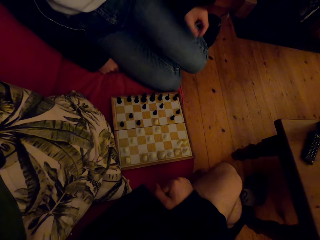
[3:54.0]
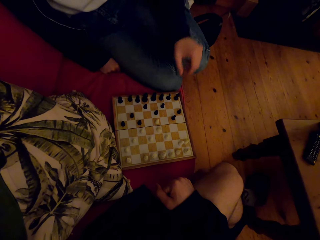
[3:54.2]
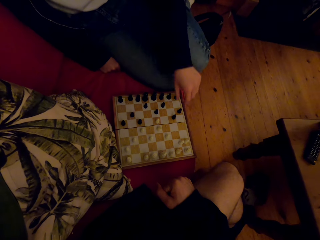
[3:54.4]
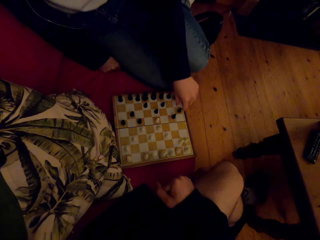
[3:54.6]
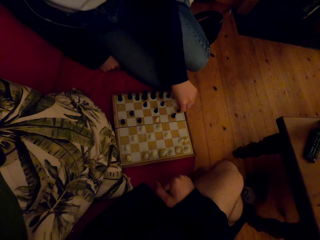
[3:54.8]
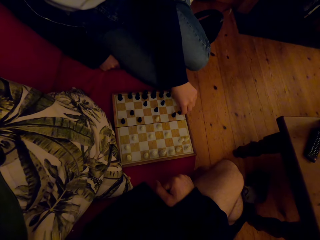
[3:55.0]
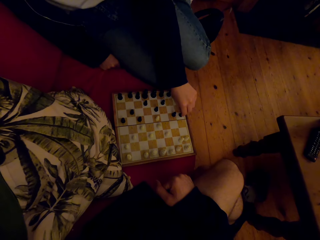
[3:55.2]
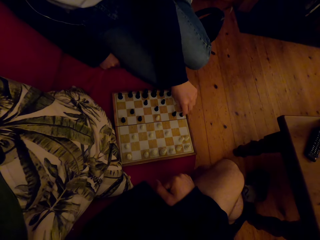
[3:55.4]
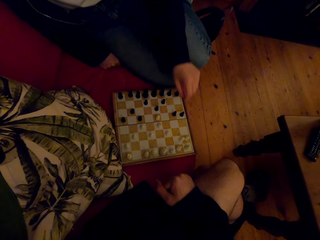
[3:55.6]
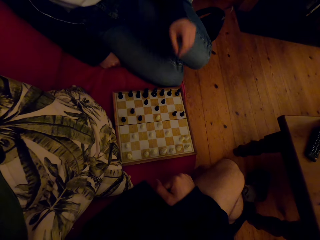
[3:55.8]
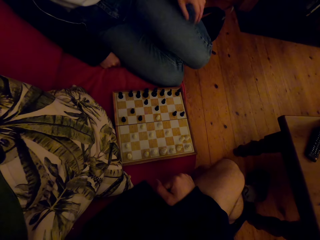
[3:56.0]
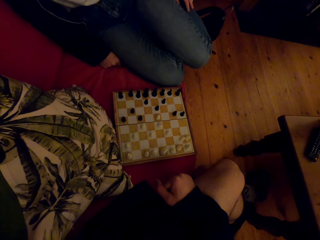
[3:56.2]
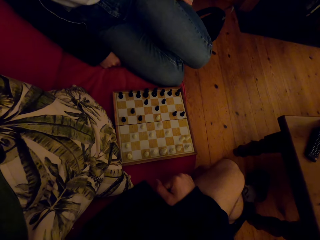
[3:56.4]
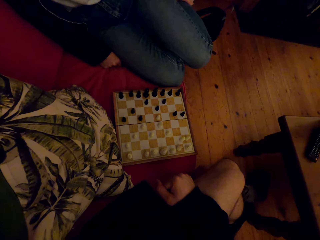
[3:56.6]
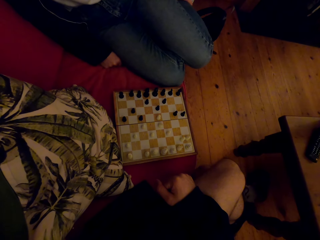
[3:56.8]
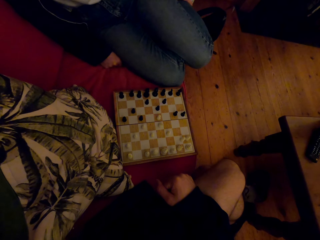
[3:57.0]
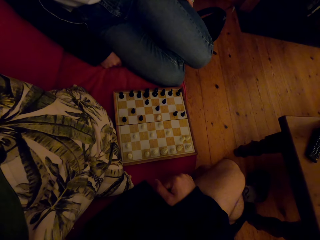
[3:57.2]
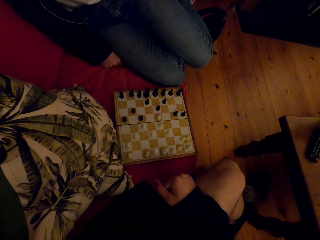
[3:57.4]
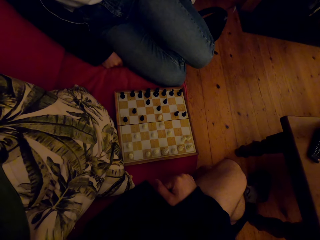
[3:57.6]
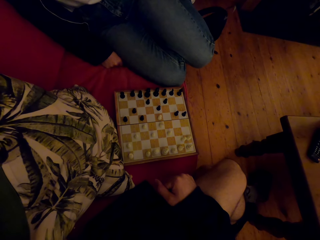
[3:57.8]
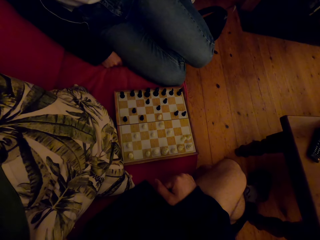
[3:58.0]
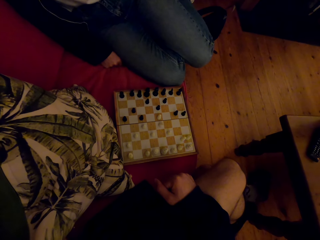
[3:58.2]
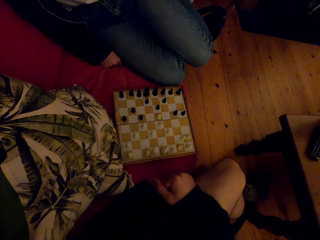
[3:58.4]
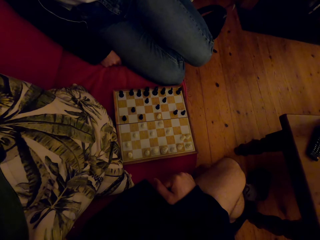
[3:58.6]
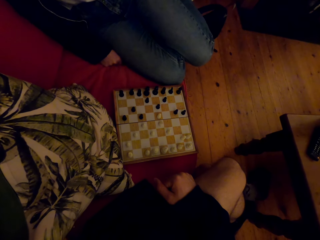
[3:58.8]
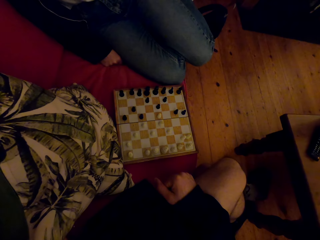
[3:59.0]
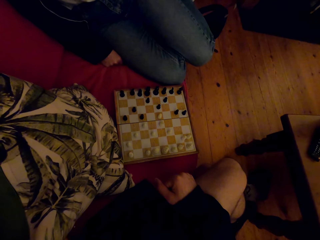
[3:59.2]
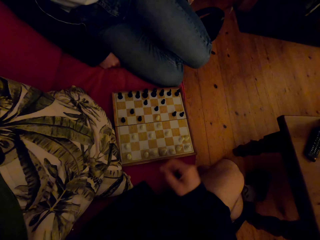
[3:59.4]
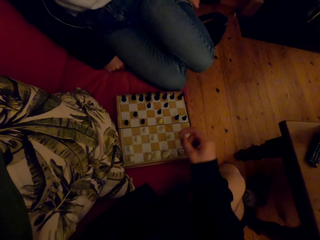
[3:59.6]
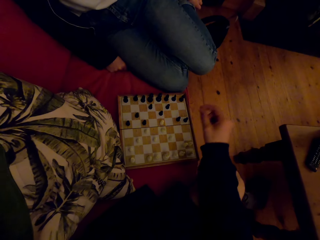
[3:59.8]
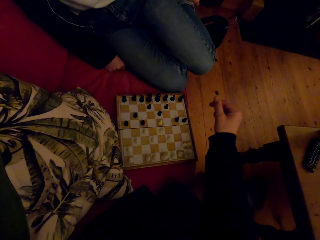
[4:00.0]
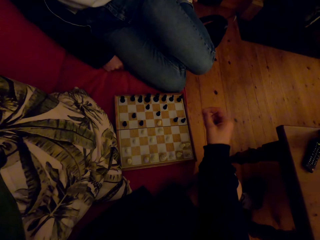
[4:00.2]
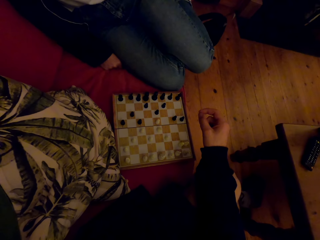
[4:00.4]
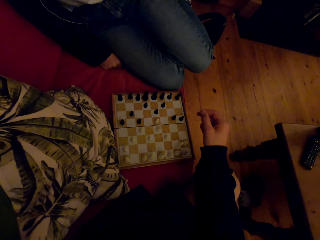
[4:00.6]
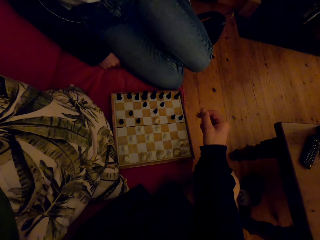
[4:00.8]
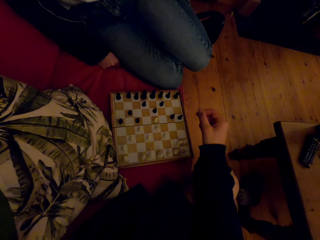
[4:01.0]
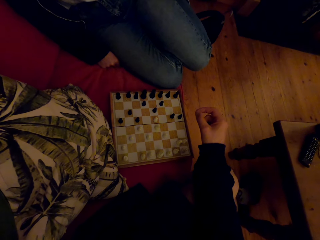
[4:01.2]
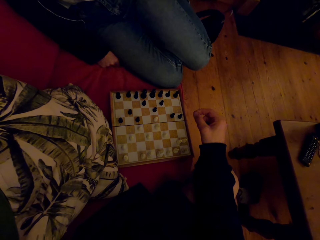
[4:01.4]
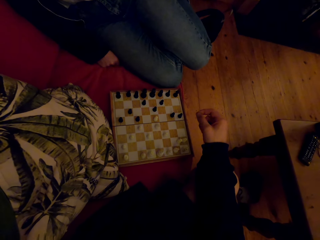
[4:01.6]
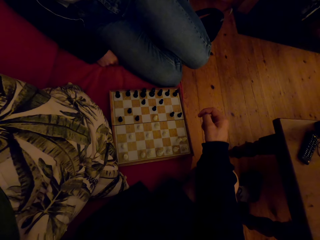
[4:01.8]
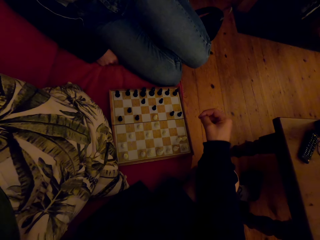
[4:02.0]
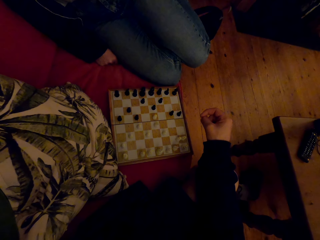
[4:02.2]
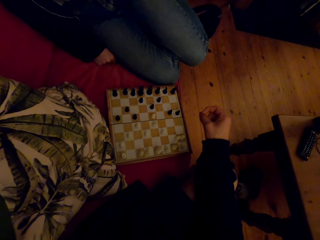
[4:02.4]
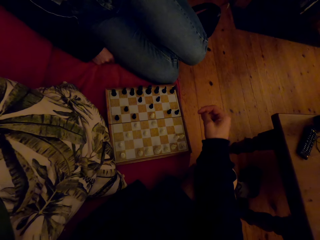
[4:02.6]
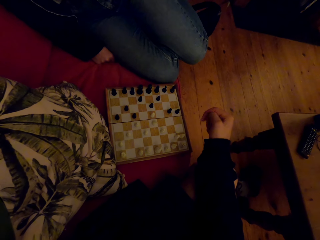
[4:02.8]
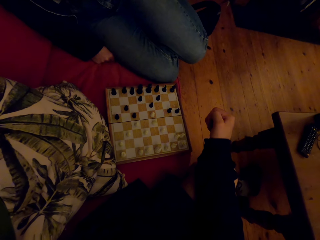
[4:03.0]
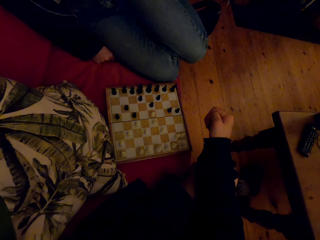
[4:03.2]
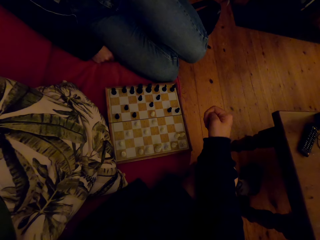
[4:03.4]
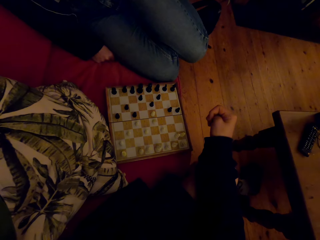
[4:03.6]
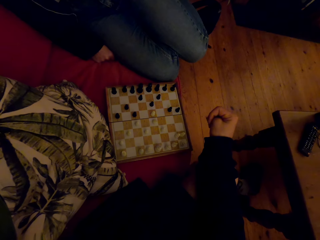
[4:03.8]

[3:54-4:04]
A person plays the chess game with the camera wearer. The person talks to the camera wearer.

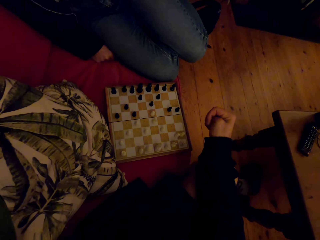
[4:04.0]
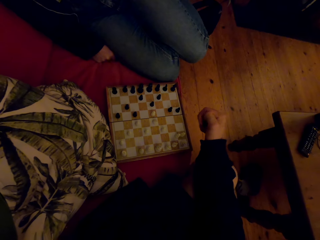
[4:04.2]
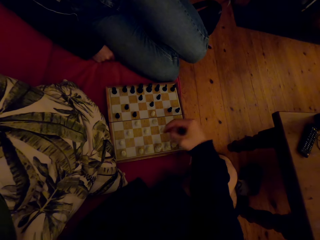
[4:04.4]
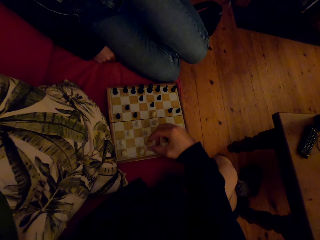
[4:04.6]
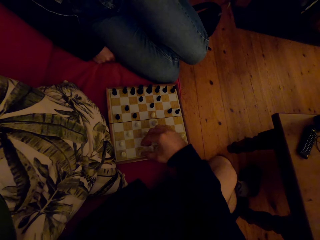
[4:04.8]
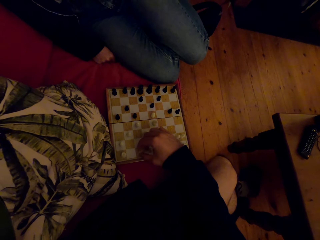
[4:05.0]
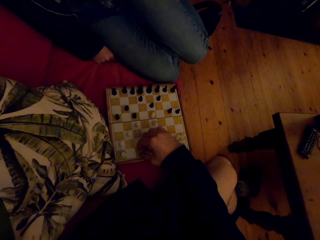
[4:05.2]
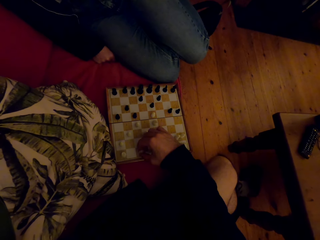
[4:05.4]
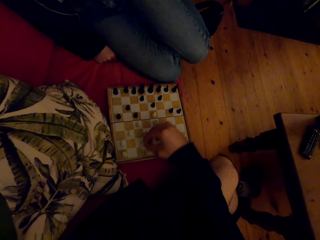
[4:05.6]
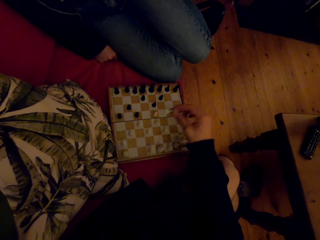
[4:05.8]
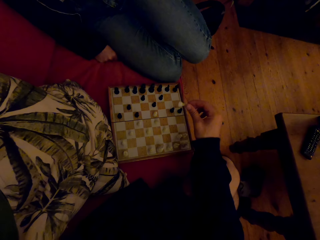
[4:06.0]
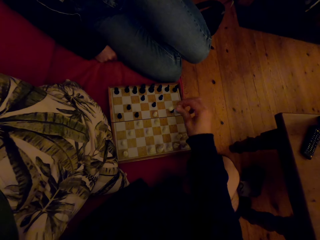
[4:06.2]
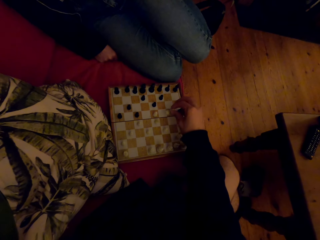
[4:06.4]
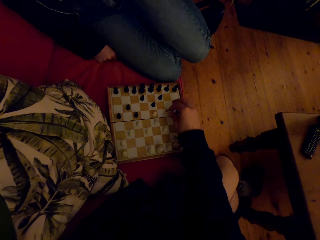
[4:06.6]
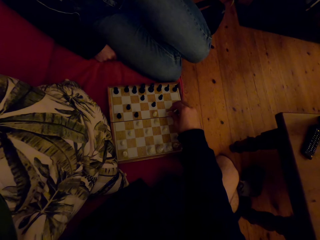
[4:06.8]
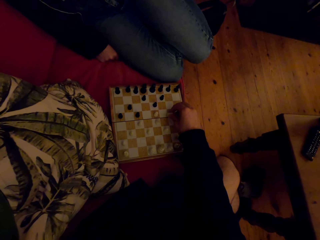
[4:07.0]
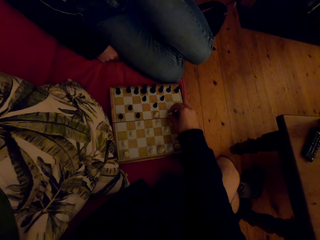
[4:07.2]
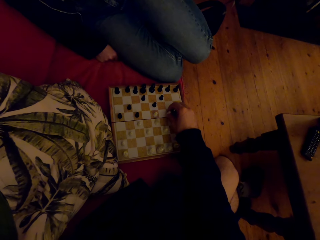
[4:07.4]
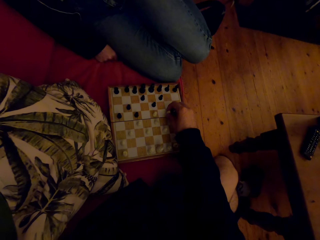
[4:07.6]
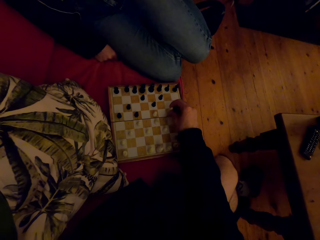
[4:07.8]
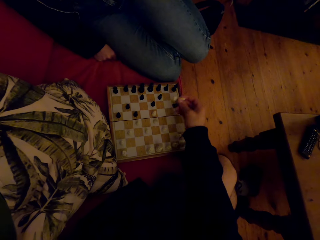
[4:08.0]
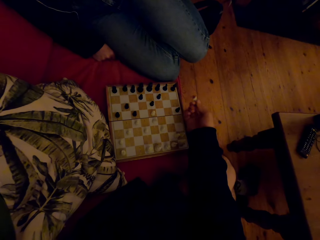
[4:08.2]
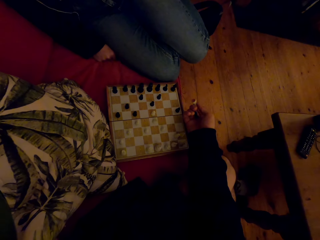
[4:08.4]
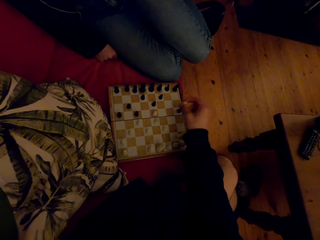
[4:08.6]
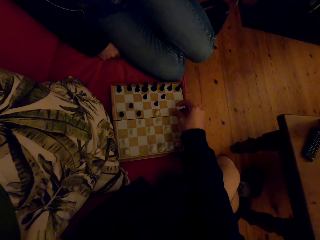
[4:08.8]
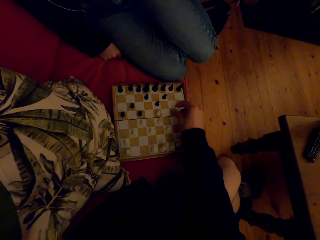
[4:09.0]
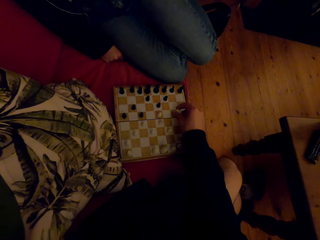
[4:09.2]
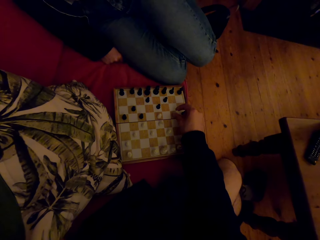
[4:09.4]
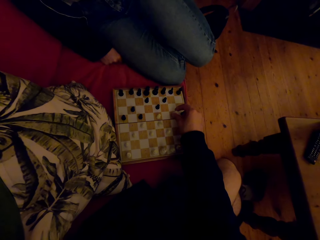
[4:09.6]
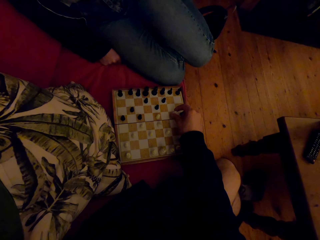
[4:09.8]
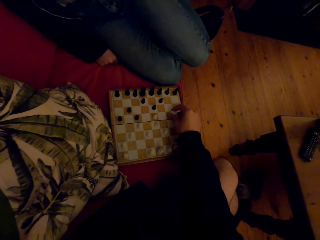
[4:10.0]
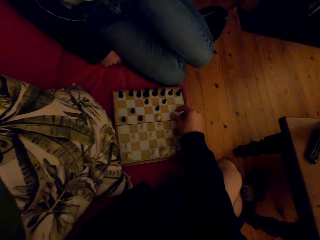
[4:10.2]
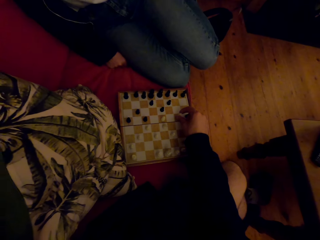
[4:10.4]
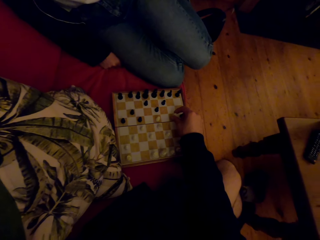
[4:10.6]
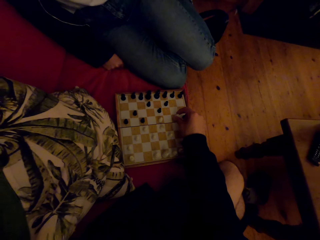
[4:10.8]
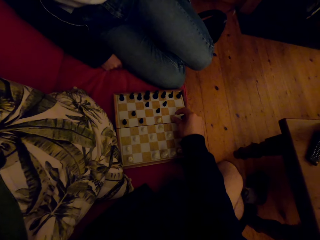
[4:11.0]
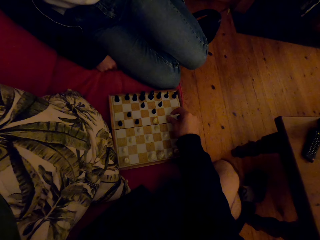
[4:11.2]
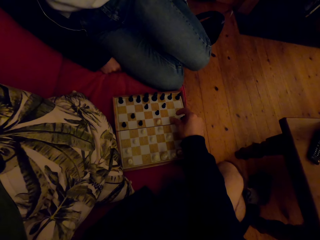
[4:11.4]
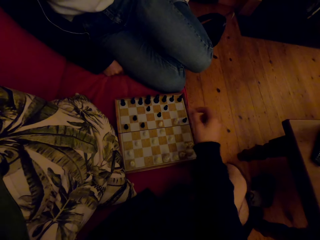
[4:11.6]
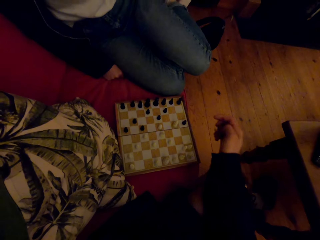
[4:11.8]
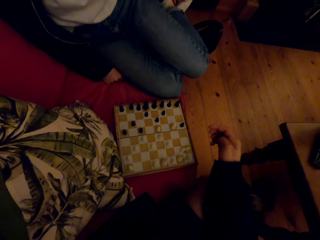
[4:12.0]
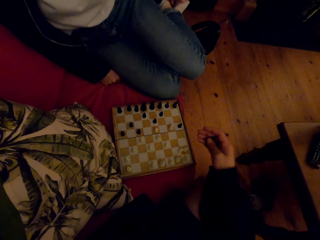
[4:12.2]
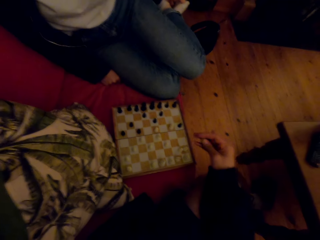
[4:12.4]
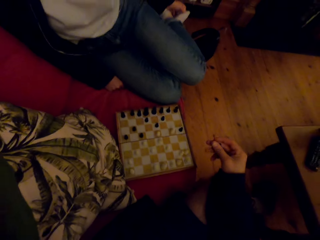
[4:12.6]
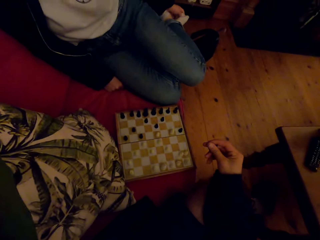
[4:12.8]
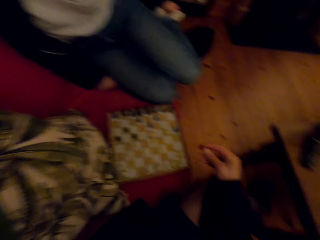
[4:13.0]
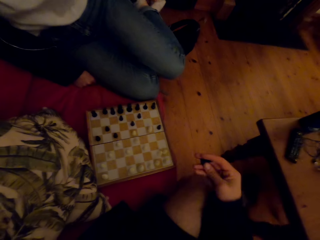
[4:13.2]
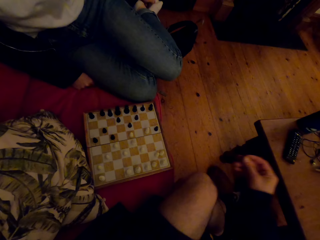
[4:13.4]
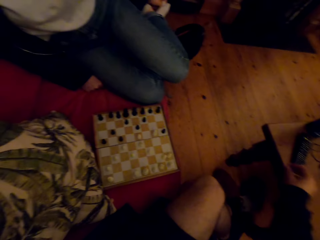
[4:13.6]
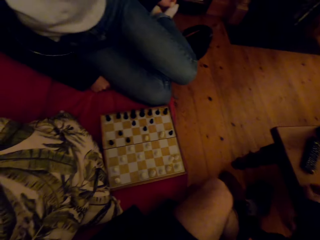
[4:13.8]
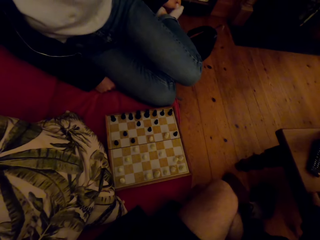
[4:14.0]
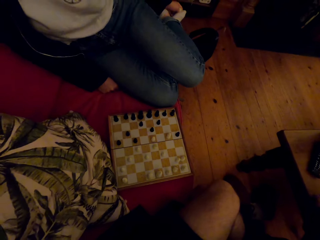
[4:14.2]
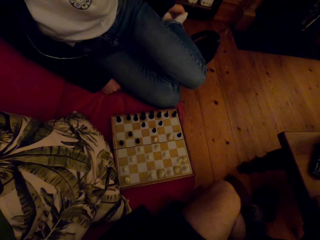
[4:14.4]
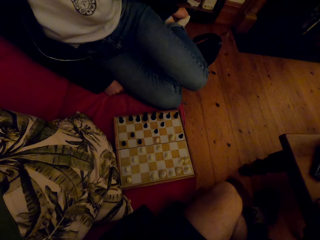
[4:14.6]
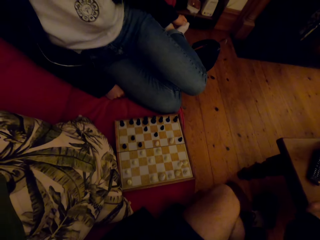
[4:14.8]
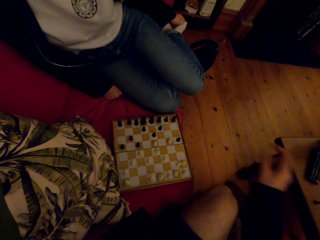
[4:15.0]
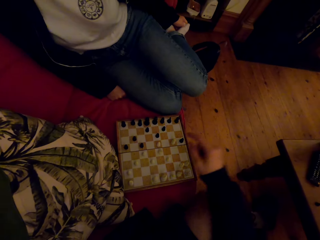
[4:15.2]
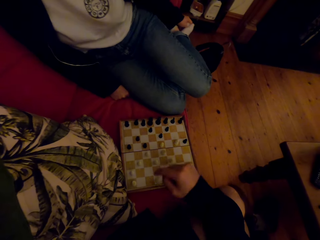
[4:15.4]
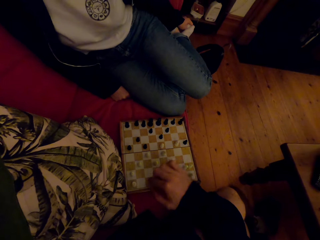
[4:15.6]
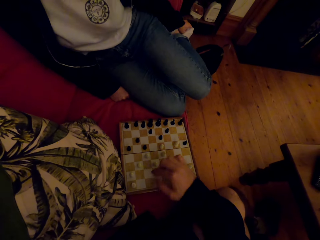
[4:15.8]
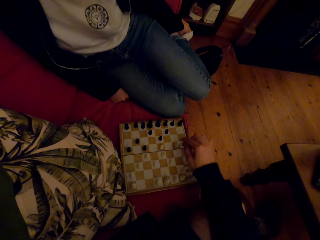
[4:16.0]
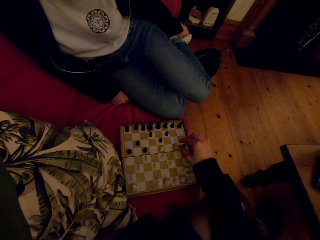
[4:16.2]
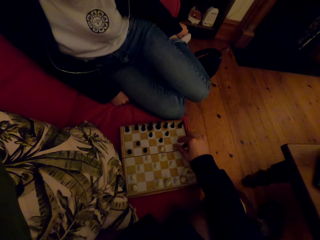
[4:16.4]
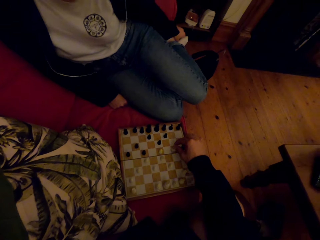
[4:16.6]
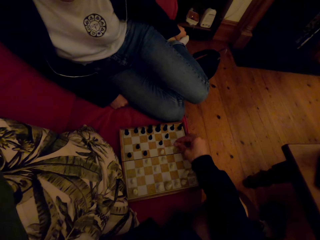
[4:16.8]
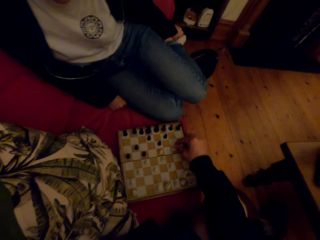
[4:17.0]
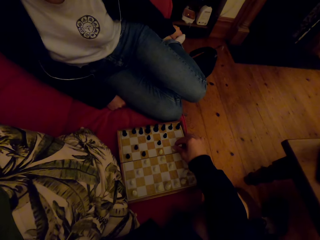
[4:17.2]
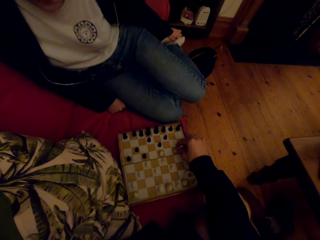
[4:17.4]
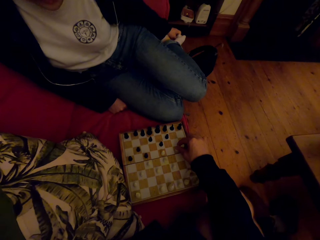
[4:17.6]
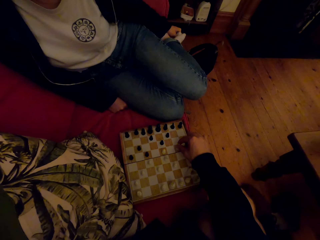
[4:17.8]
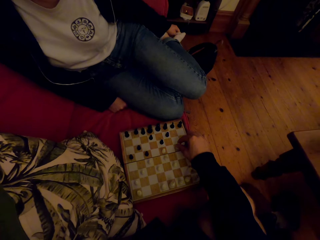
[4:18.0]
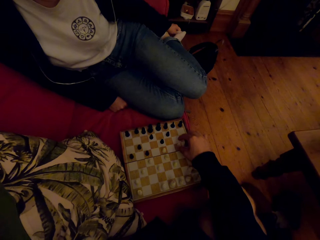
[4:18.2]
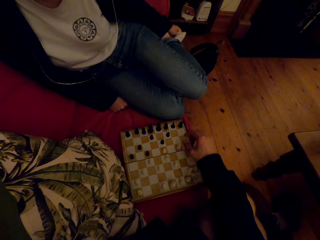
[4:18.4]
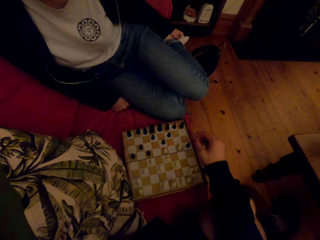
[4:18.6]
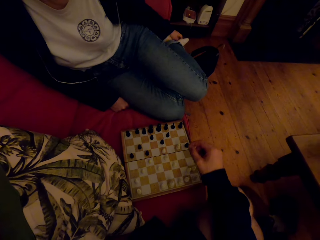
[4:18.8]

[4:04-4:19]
The camera wearer plays the chess game with a person. The person laughs. The camera wearer picks up the chess piece and puts the chess piece on the table. They play the chess game and talk to the person.
